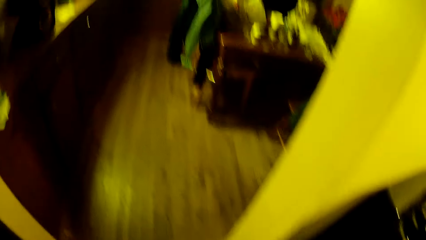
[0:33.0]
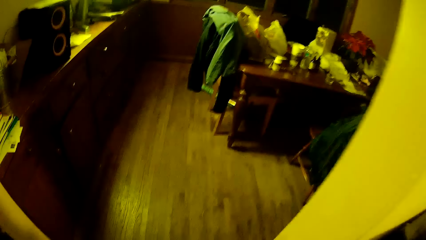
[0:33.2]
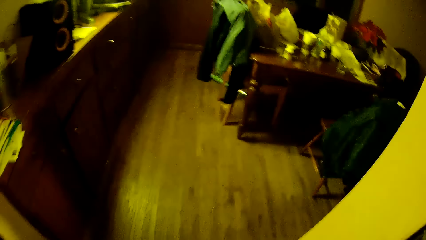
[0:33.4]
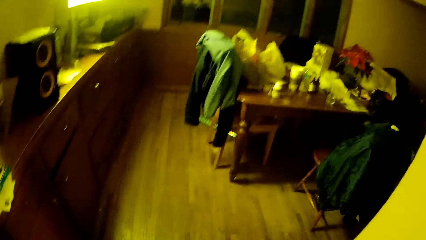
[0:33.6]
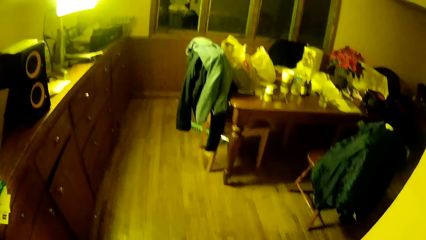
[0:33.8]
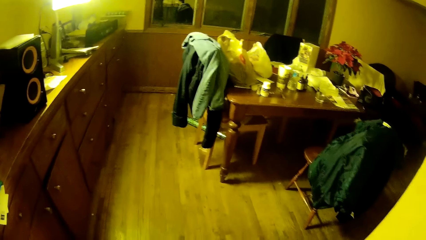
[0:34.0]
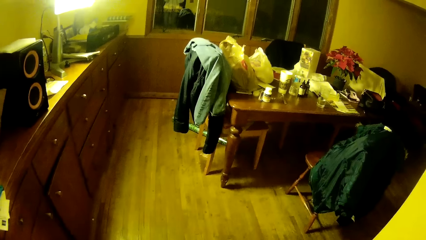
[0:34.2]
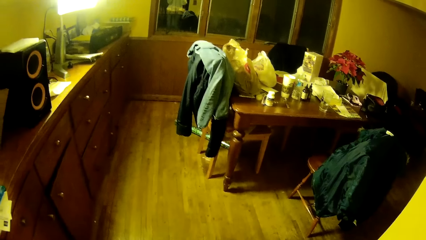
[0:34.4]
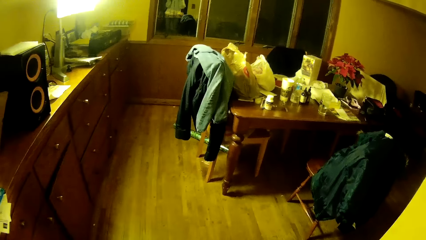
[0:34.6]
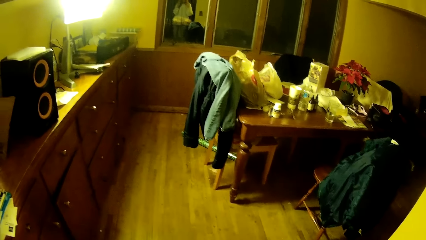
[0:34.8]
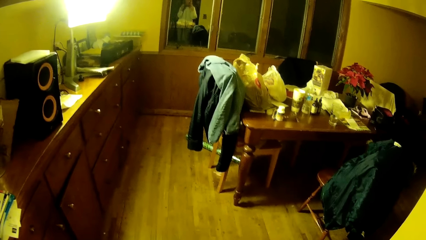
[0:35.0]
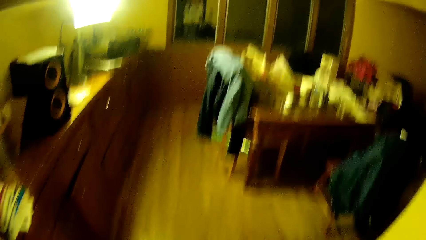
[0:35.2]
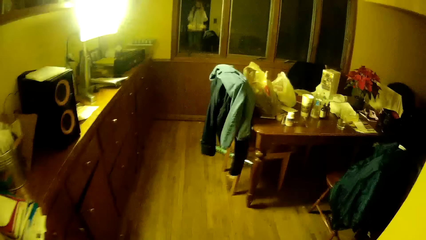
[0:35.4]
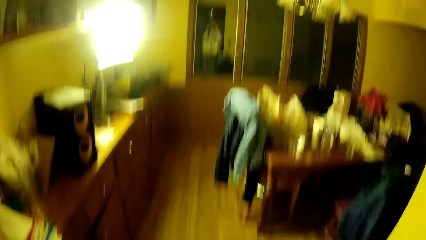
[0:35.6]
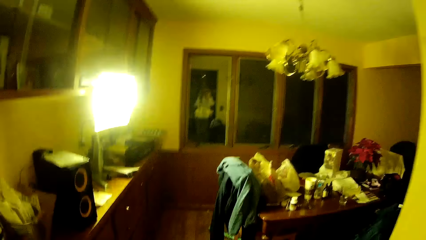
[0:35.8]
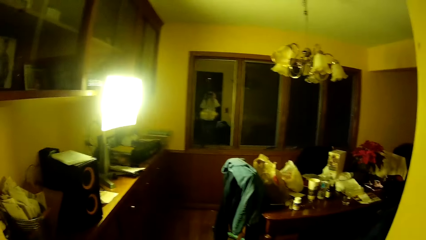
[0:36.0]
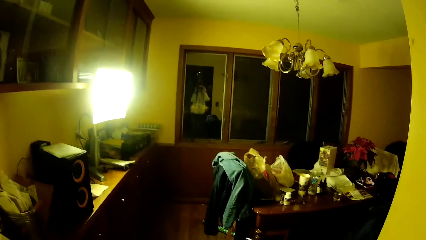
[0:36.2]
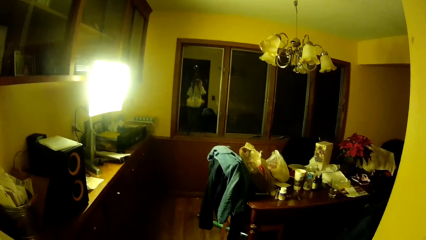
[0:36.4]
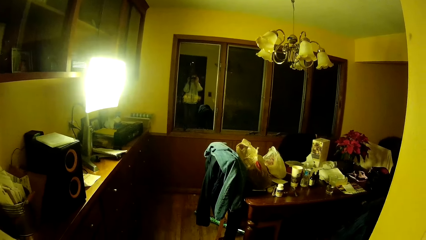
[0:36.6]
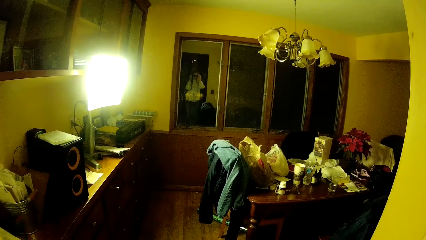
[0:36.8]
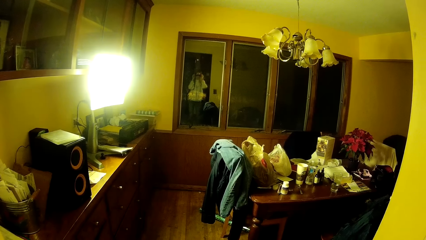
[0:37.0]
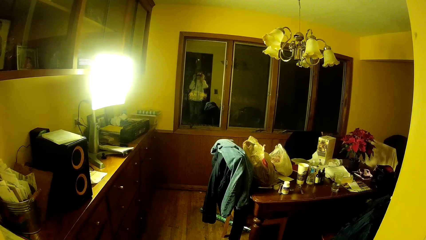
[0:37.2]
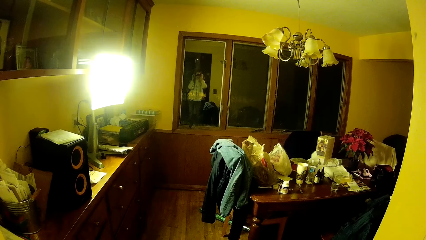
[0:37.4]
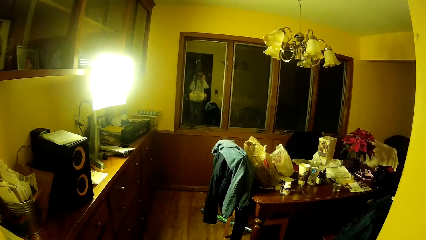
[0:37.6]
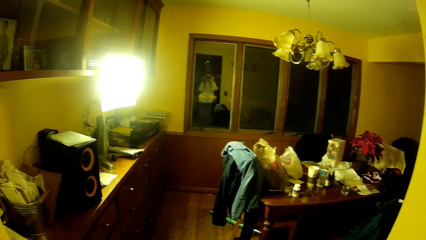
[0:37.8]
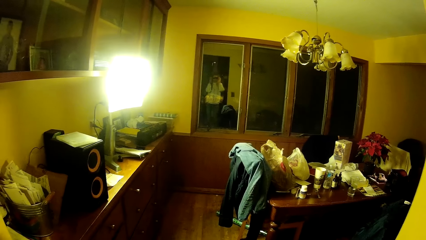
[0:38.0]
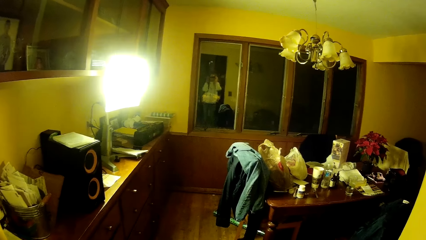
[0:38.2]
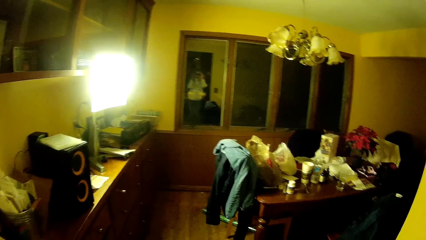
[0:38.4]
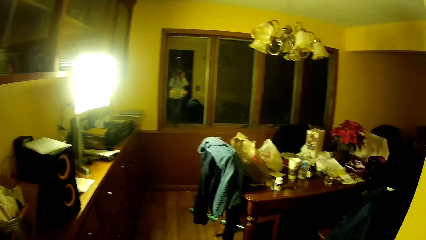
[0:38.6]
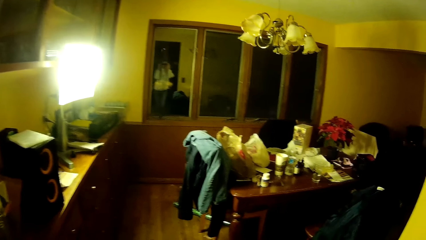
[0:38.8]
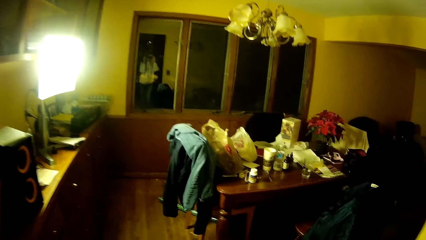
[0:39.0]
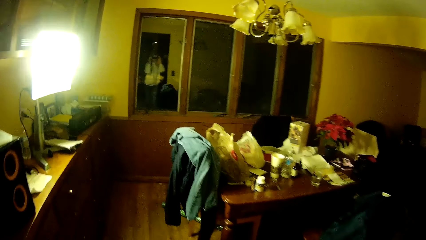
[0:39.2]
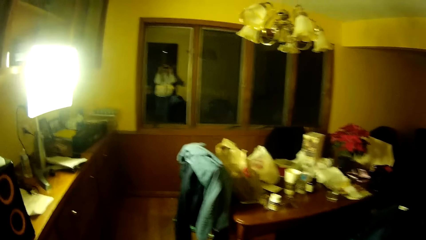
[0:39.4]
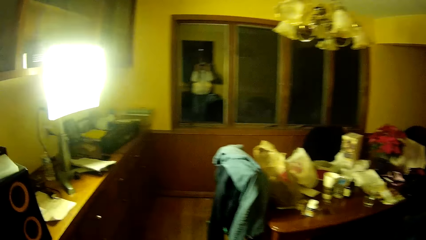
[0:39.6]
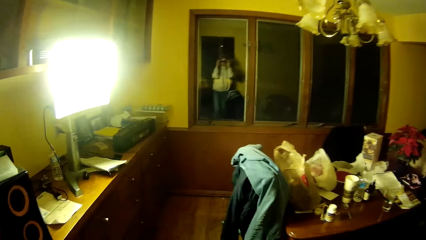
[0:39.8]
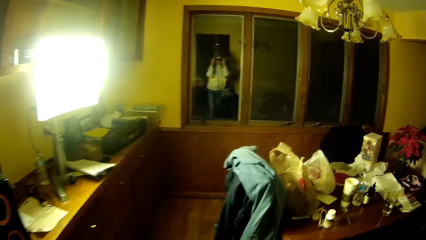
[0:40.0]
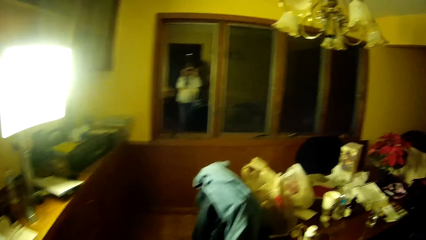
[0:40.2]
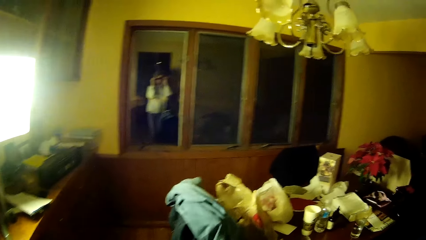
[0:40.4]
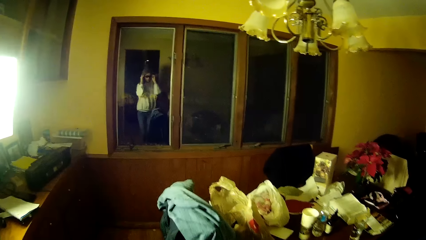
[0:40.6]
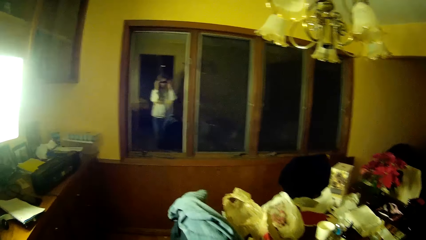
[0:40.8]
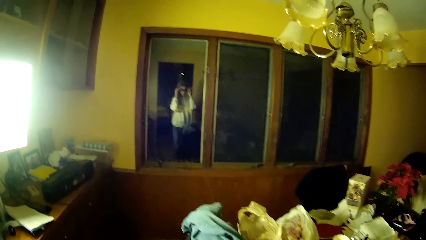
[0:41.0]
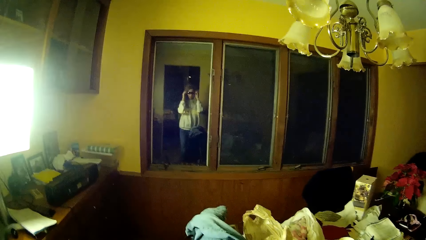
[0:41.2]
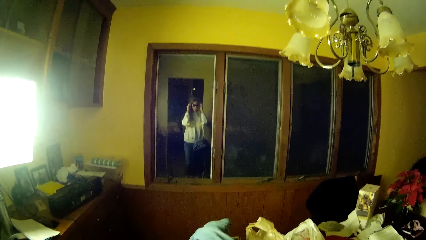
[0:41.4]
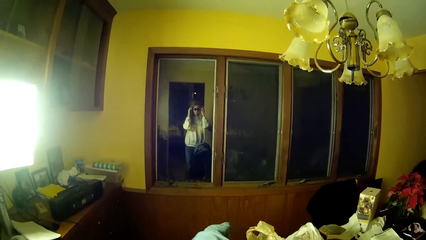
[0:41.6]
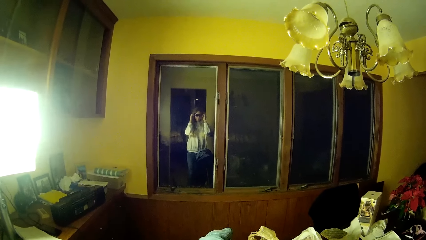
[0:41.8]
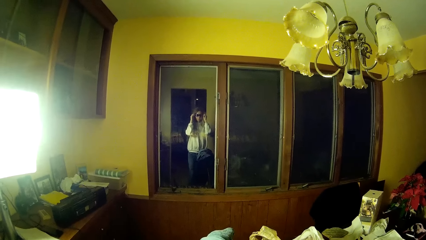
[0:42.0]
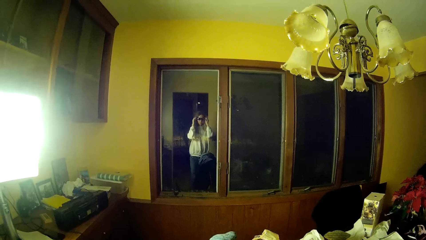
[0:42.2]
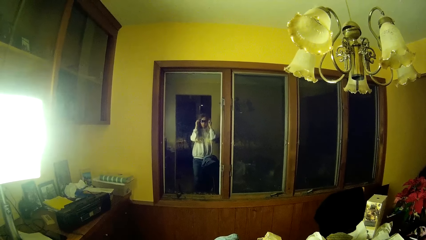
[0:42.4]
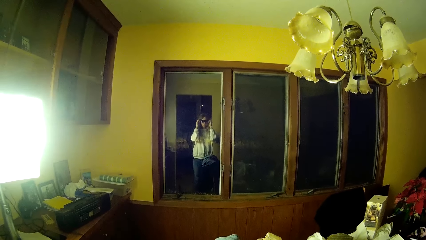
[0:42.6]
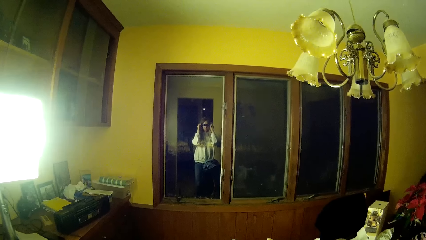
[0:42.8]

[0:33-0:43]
The camera wearer looks at the window. She stares at herself in a mirror in the room and adjusts her glasses with both hands. She steps forward.
